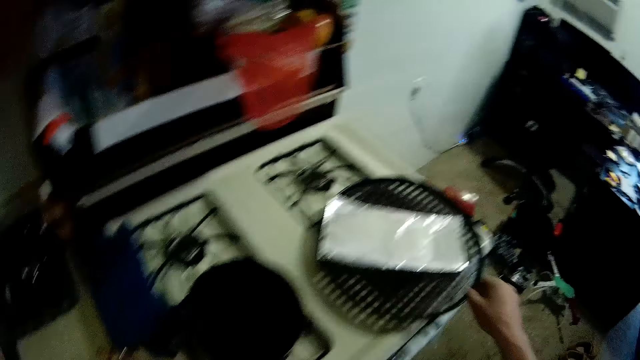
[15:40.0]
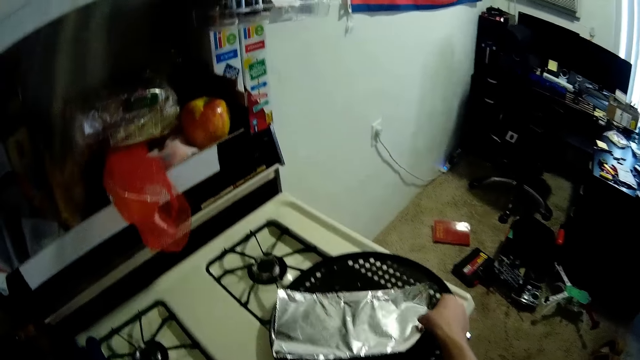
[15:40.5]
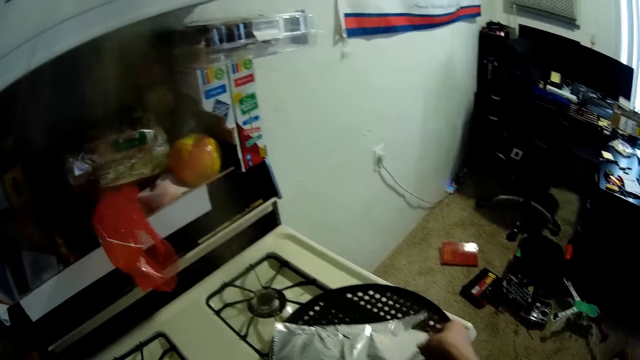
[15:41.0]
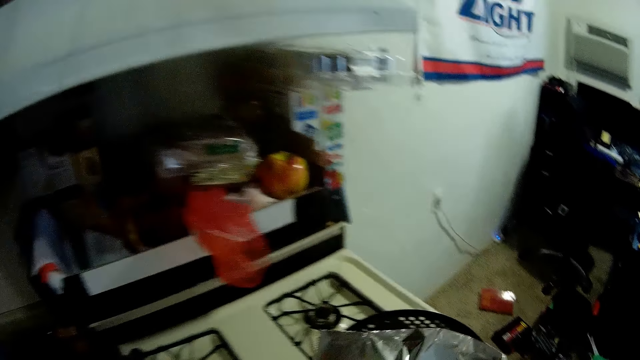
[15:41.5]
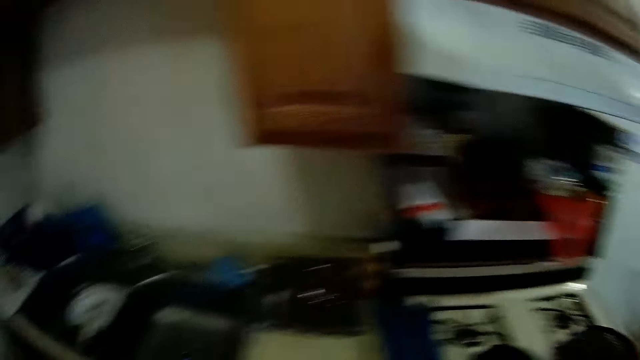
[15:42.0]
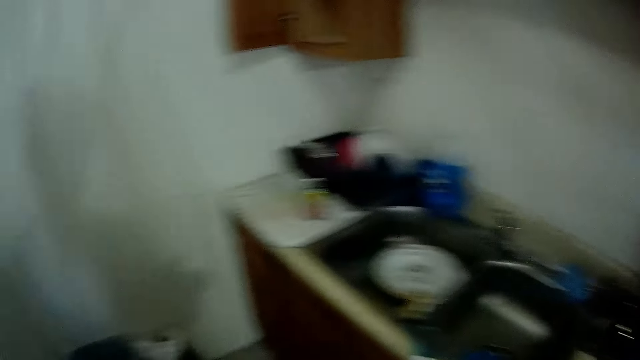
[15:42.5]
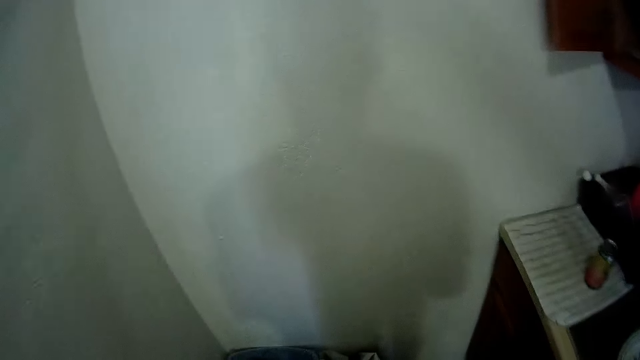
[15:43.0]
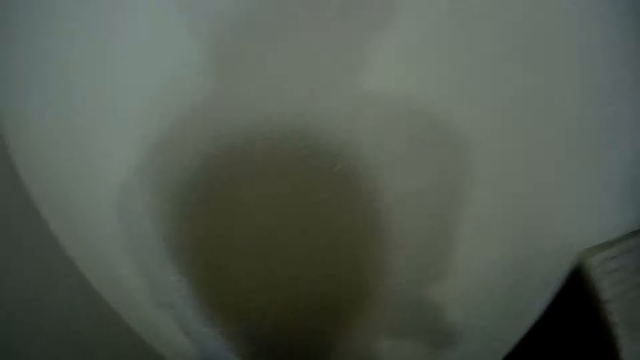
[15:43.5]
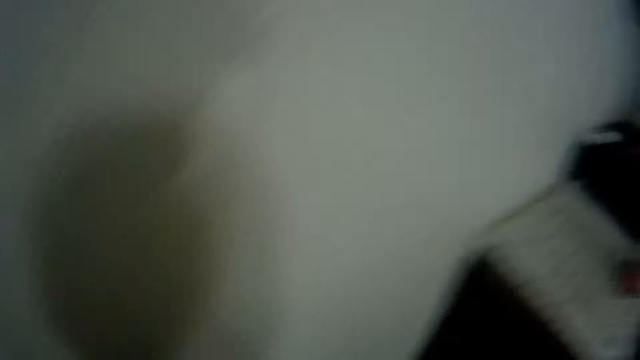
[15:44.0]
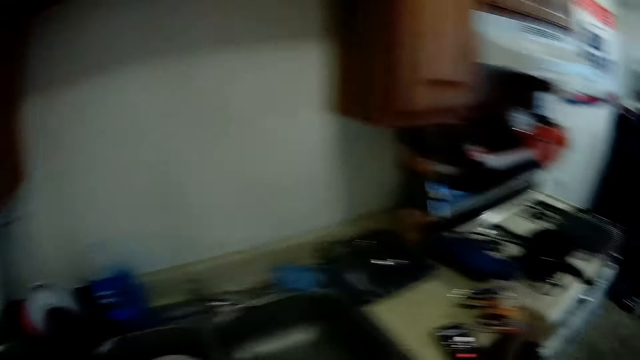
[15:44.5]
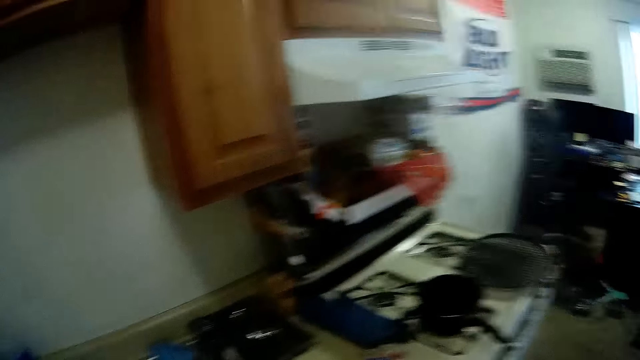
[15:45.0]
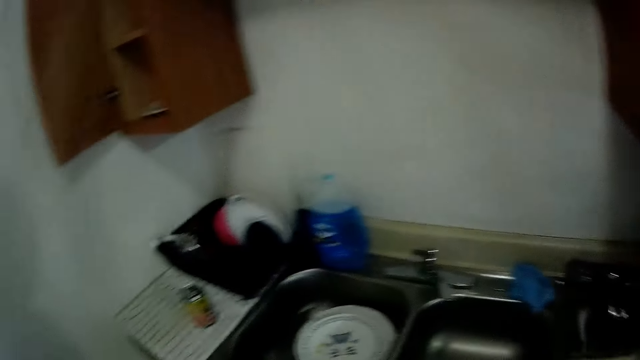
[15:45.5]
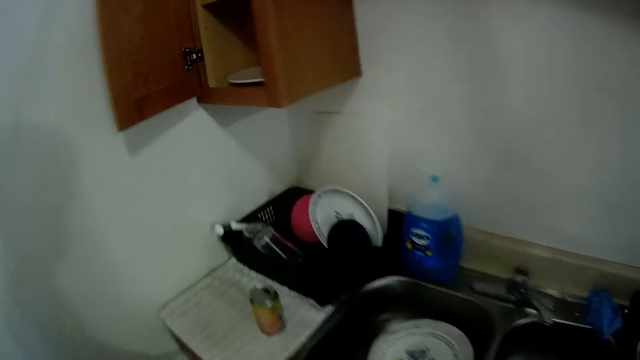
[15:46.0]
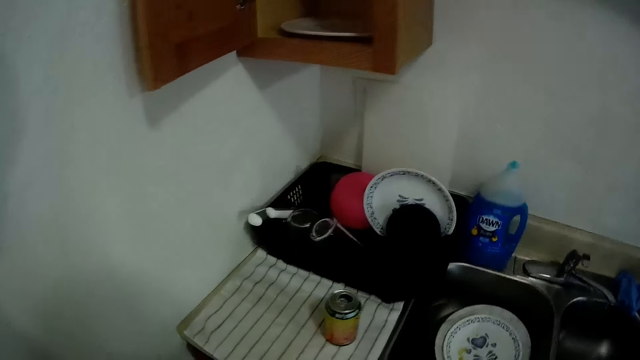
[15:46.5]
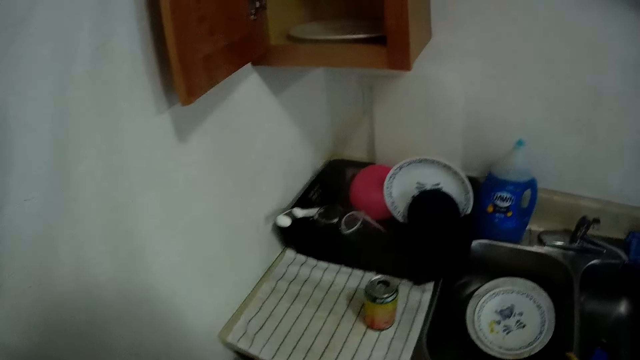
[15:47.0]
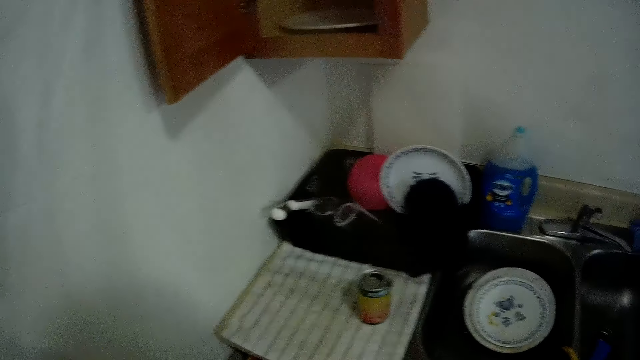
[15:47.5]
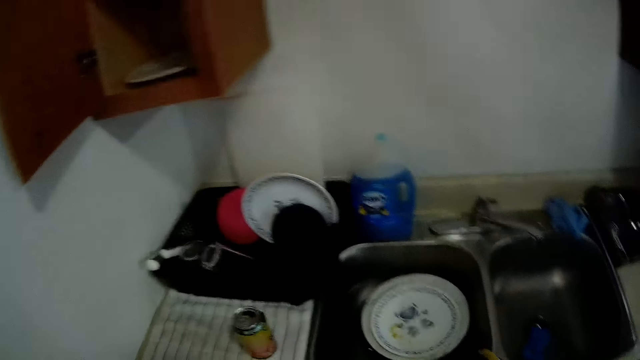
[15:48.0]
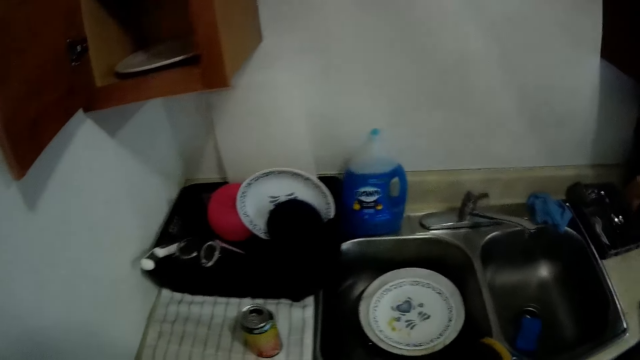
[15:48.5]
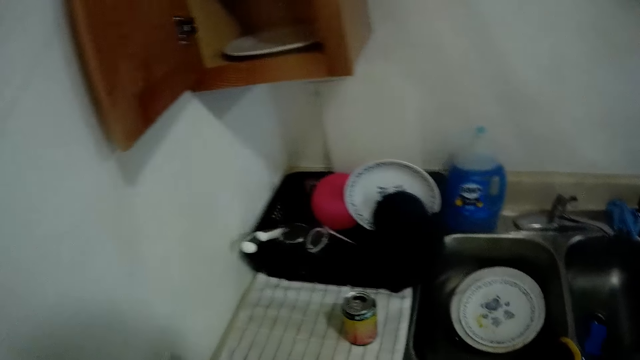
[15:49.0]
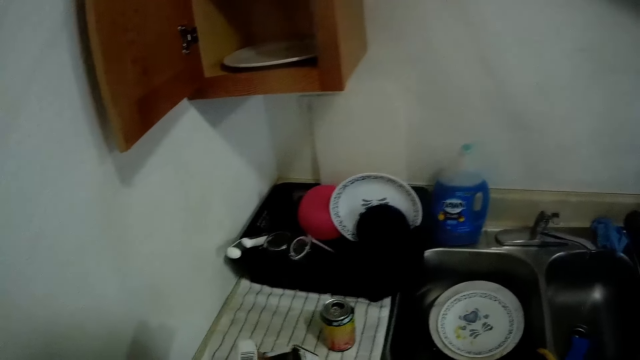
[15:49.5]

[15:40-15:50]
The camera wearer picks up a foil paper or polythene bag on a cooker with his right hand. He moves around the kitchen. He does something. He looks at the kitchen. He stares at the sink.

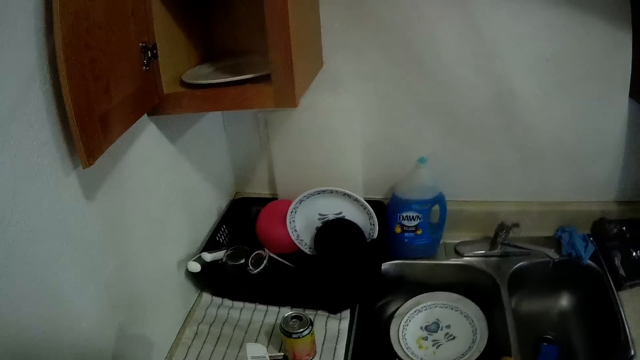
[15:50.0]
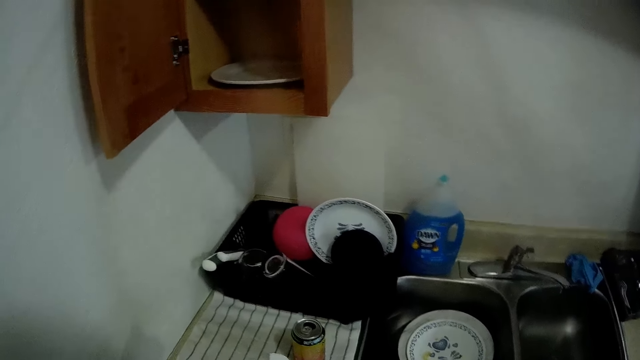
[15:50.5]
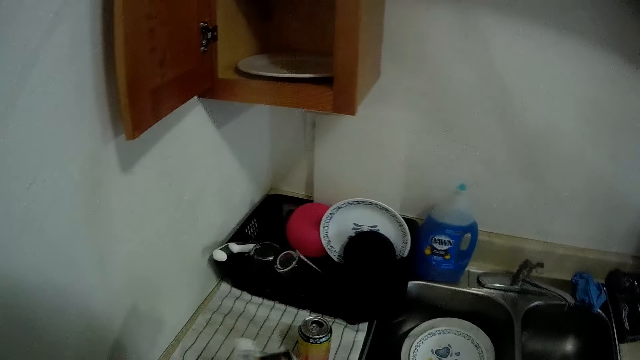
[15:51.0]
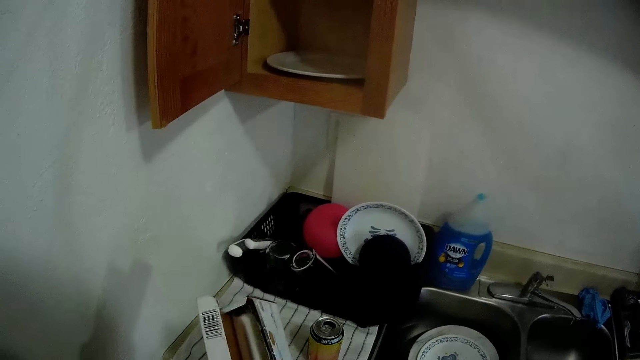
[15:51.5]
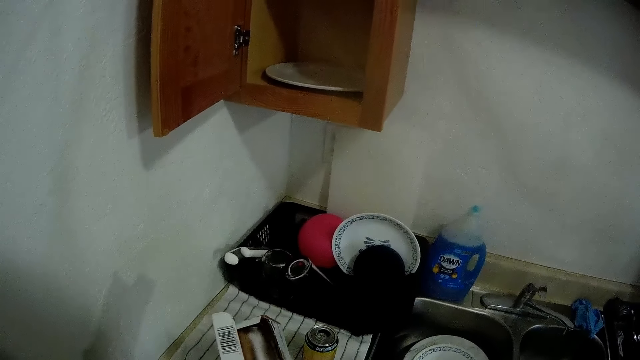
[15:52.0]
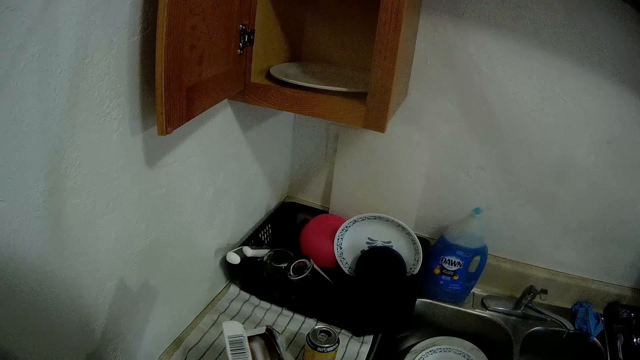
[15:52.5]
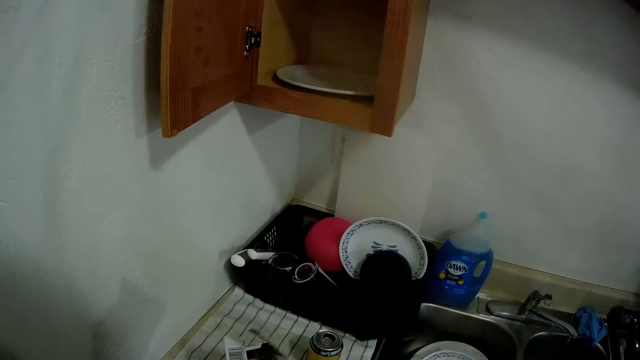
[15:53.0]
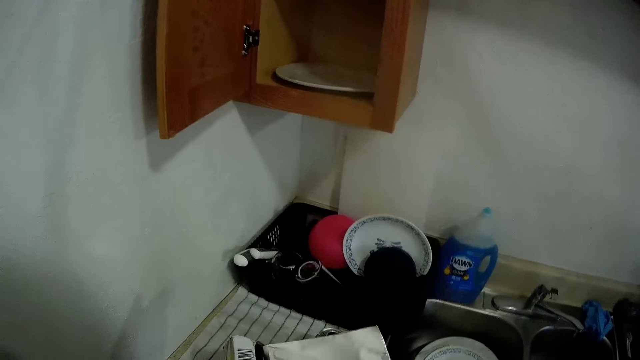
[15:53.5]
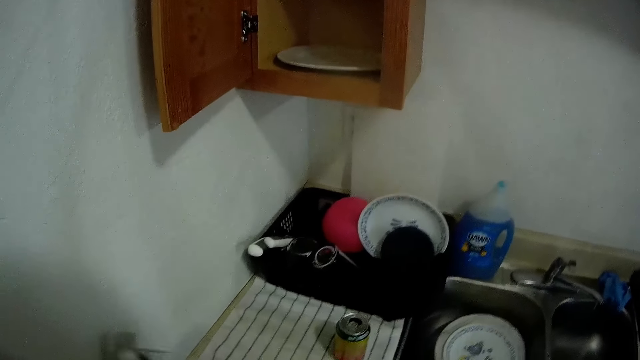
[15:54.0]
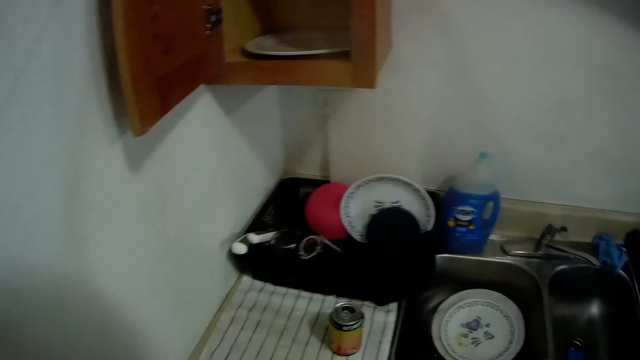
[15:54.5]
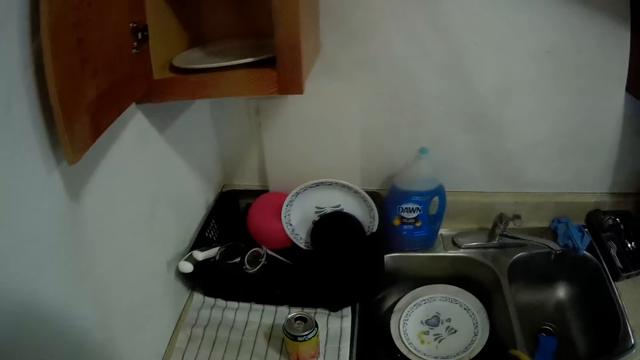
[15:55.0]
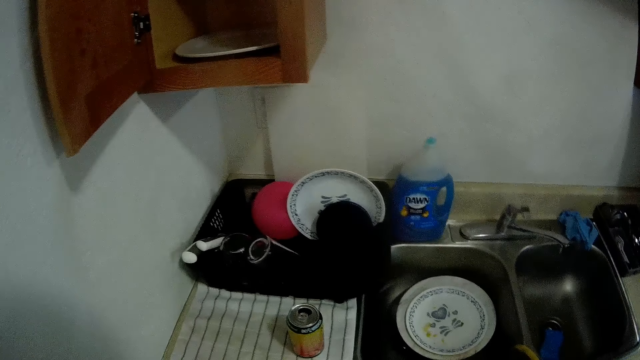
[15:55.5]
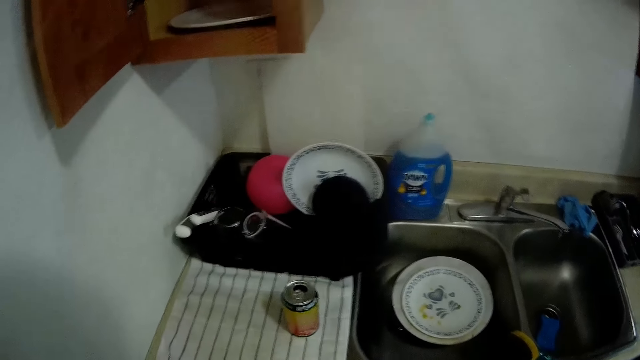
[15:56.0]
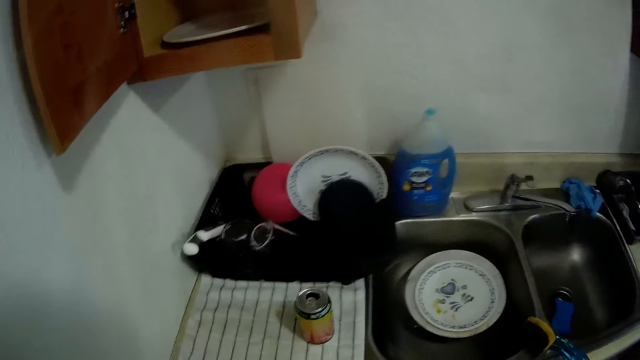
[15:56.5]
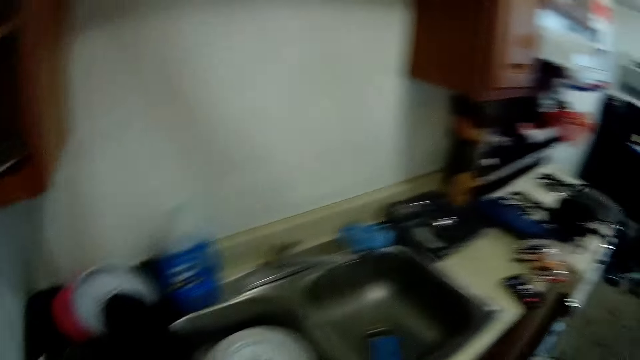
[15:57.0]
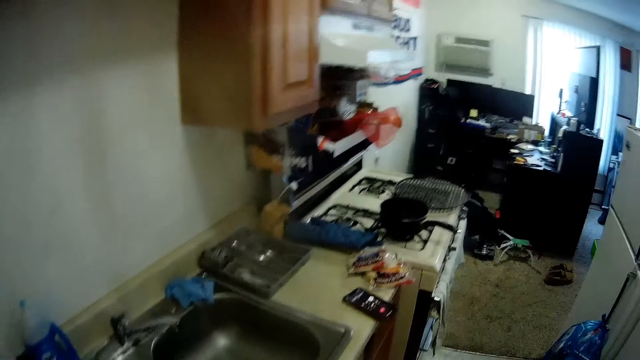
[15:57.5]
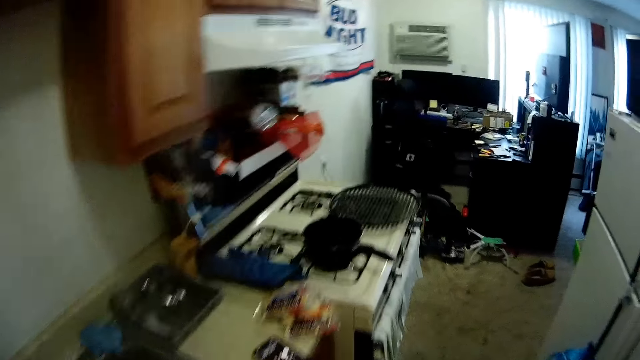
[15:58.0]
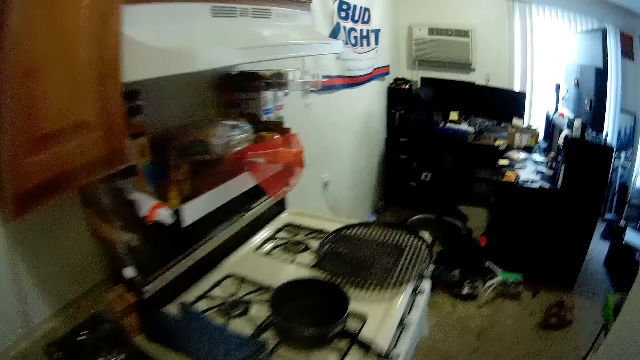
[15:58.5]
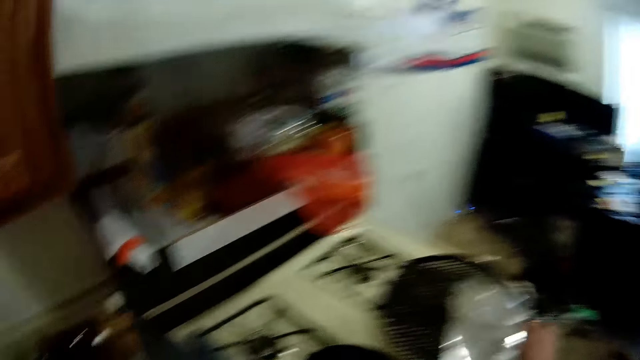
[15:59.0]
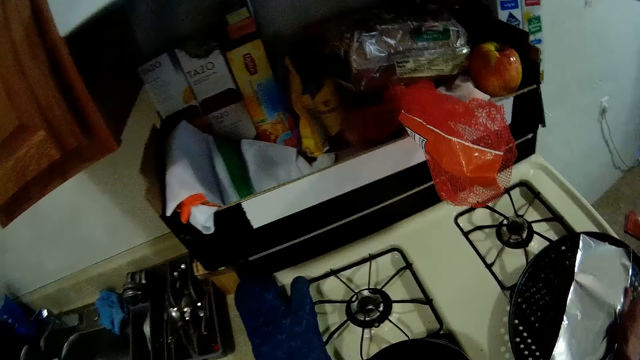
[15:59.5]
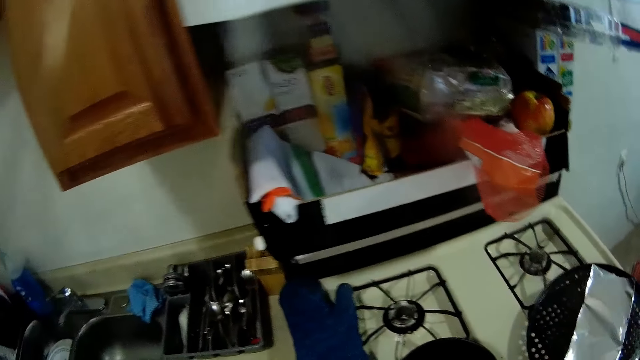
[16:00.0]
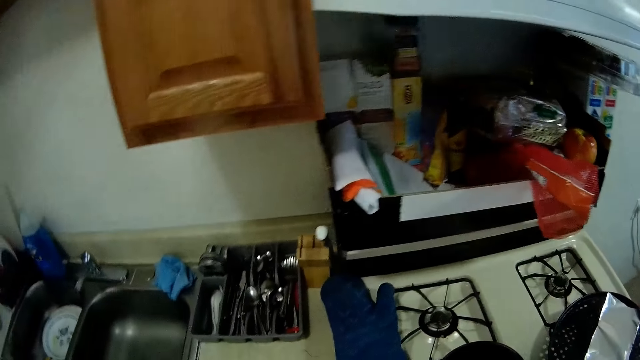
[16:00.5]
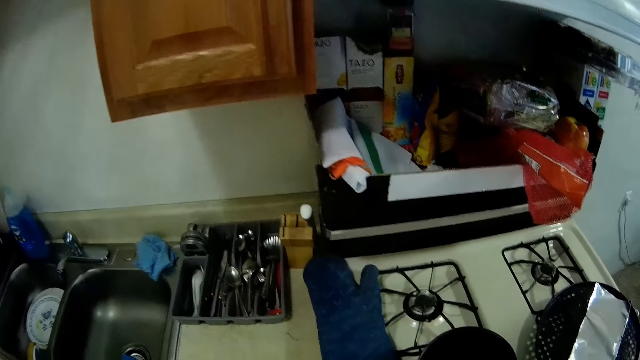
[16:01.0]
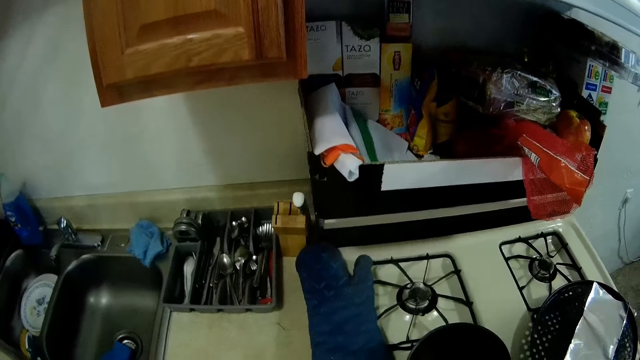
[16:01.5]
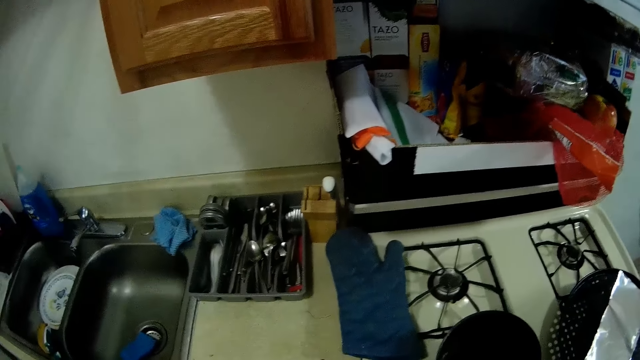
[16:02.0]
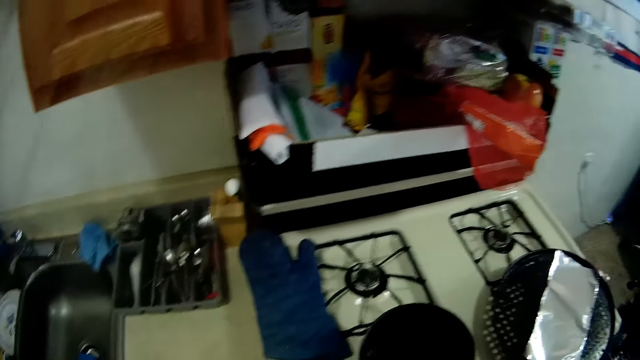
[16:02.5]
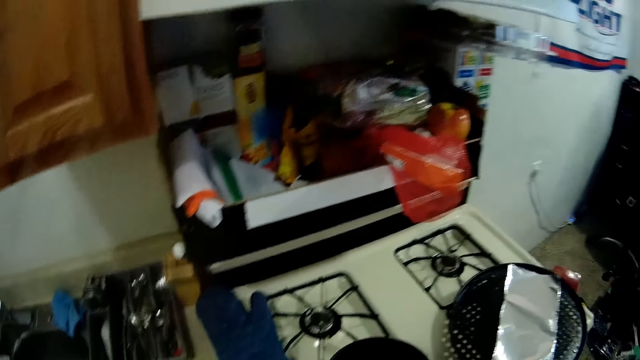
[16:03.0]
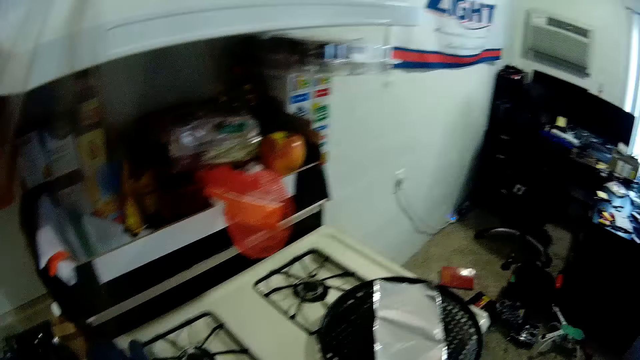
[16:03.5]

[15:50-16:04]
The camera wearer holds a pack of foil paper in his left hand. He unrolls the foil paper. He tears off a portion from the foil roll in the foil pack. He stares at the kitchen sink. He walks around a kitchen. He places the torn foil paper on a winnowing tray on the cooker with his right hand. He takes pizza. He moves in the kitchen.
